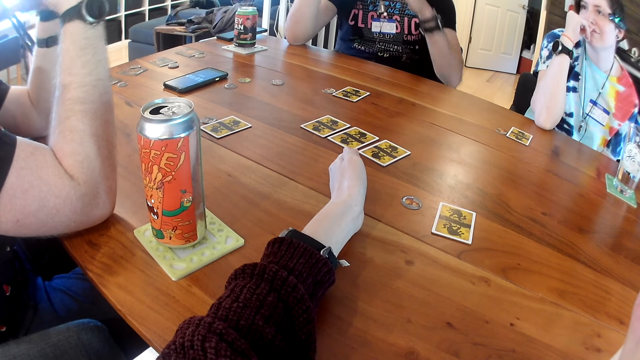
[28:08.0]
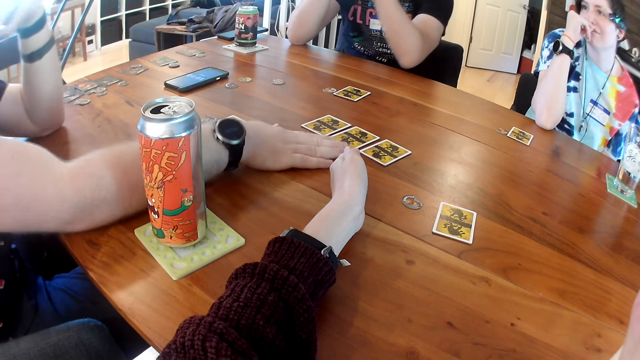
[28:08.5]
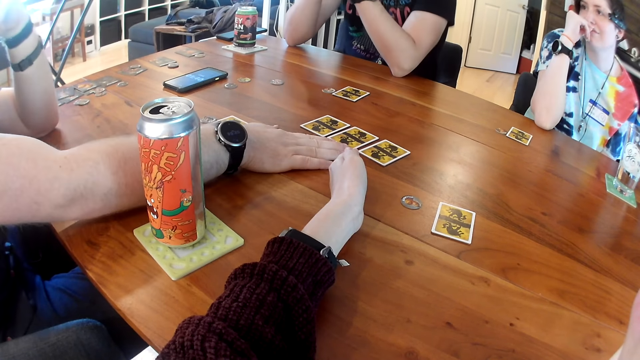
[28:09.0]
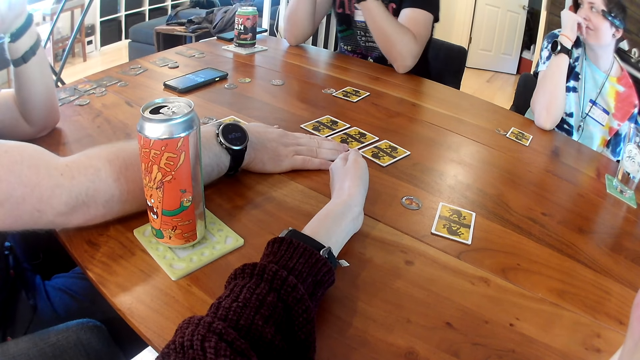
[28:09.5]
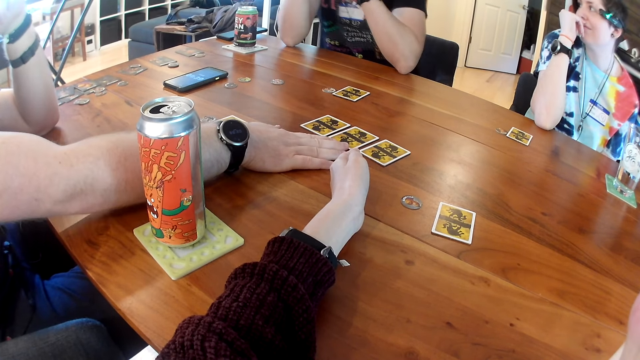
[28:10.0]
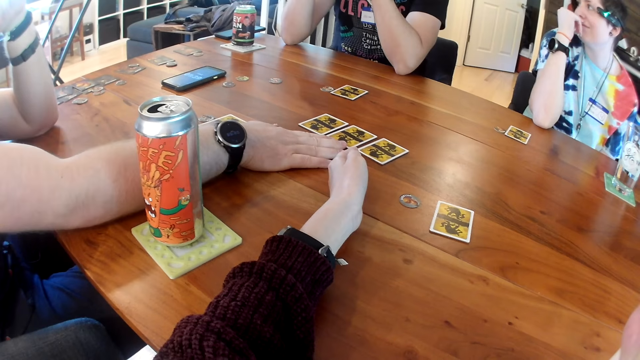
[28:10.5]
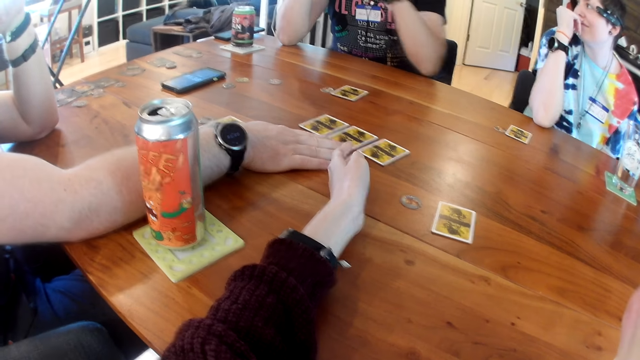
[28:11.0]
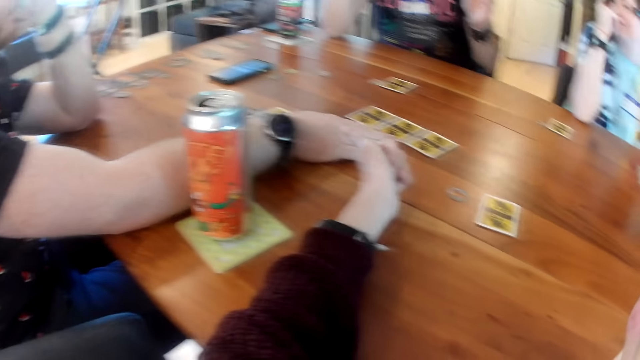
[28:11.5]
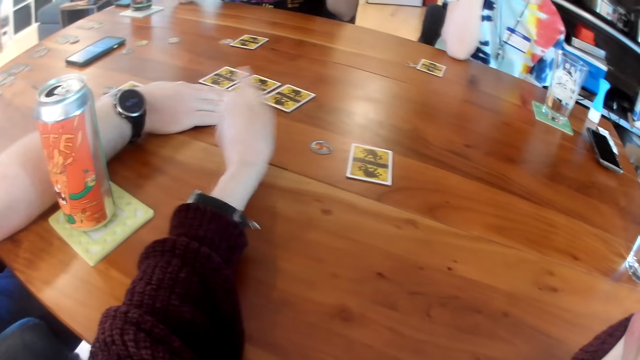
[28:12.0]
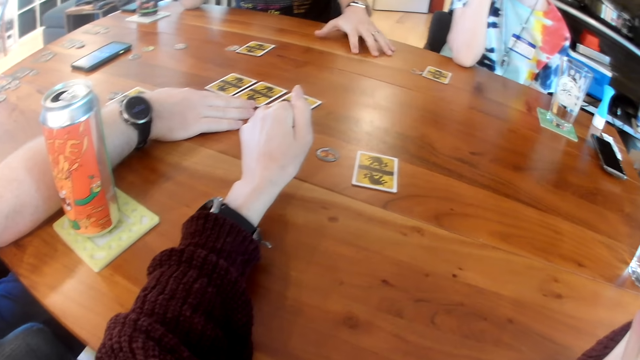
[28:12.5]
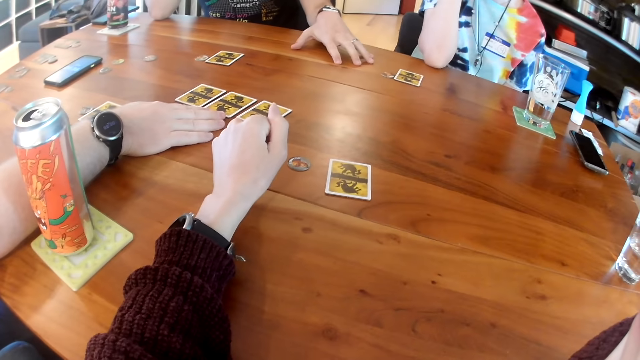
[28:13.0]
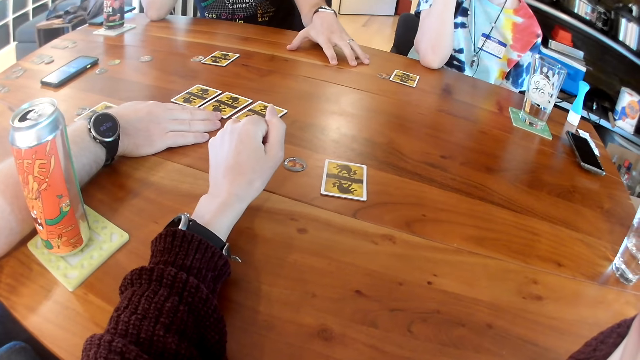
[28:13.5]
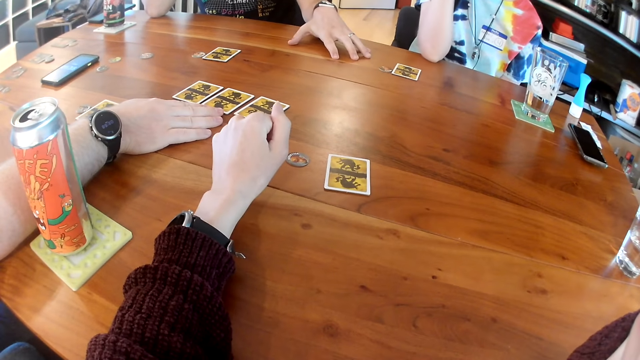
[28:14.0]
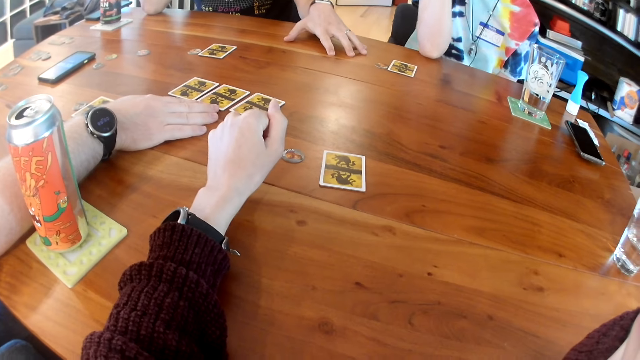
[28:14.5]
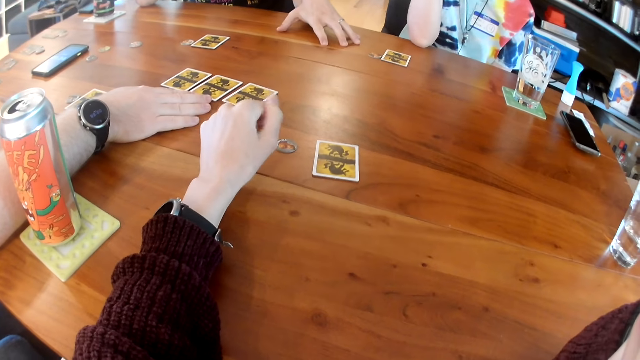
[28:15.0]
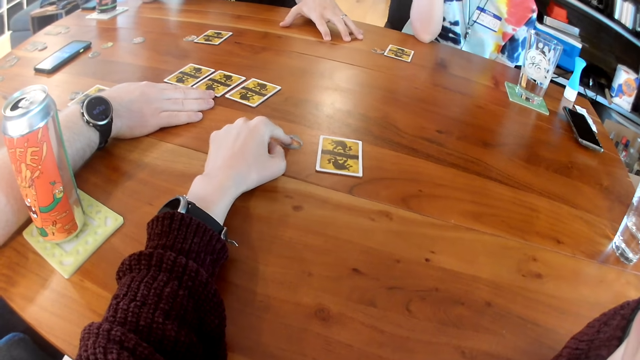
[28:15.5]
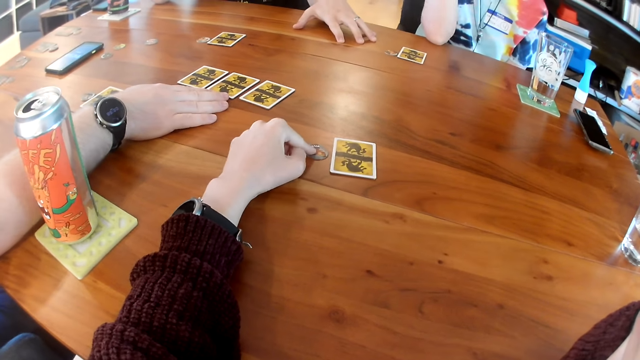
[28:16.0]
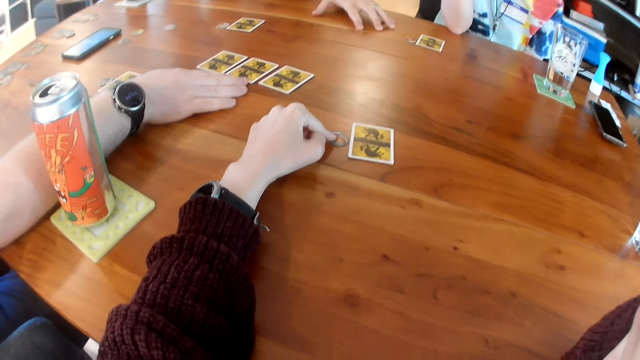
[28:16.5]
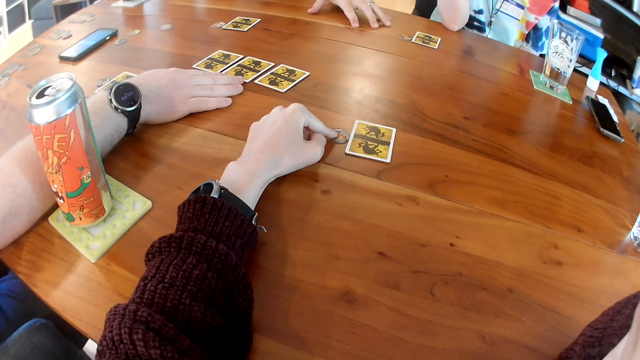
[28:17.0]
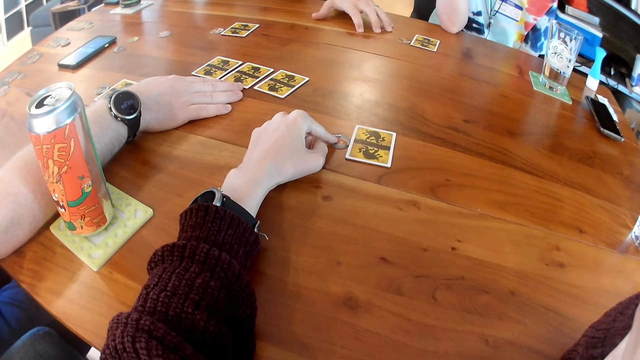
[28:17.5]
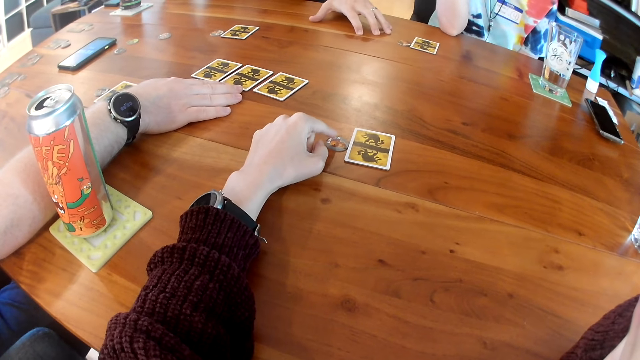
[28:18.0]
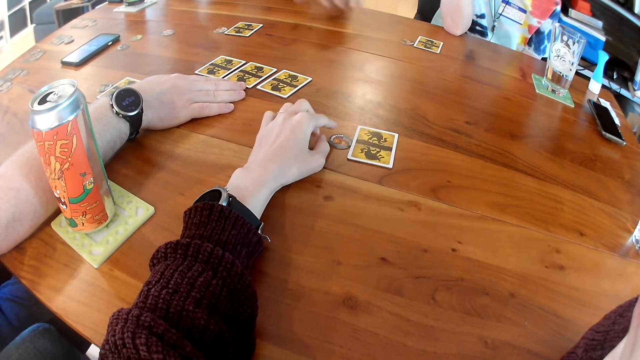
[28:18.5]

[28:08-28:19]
The man places his right hand on the table. Another man places his left hand on the table. The camera wearer adjusts a token on the table with her left hand.

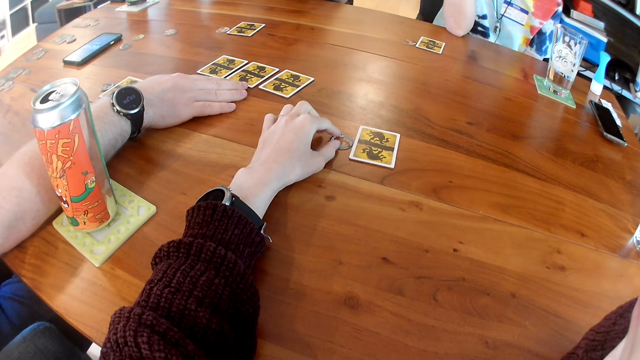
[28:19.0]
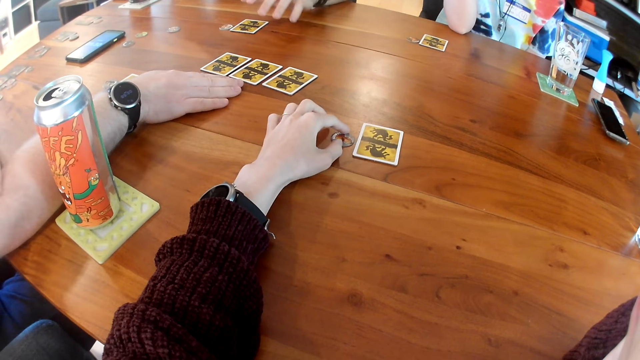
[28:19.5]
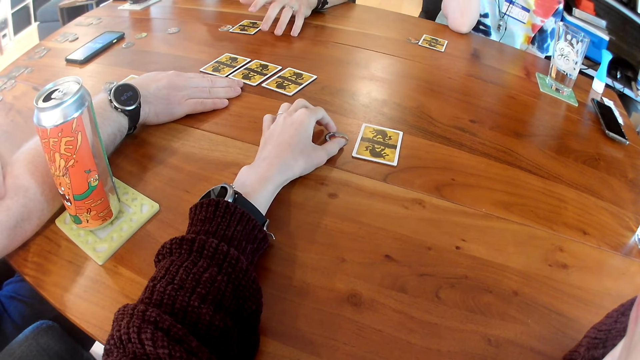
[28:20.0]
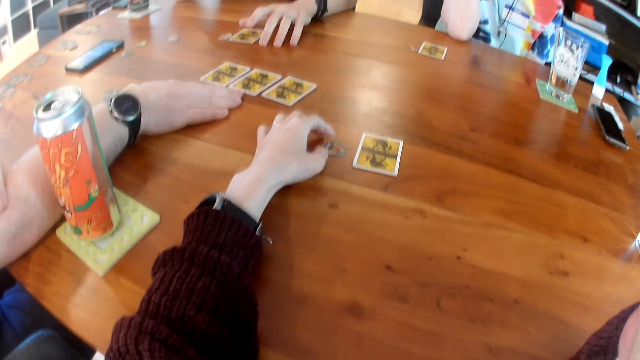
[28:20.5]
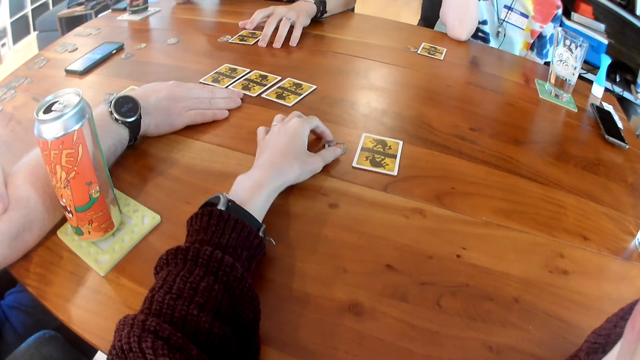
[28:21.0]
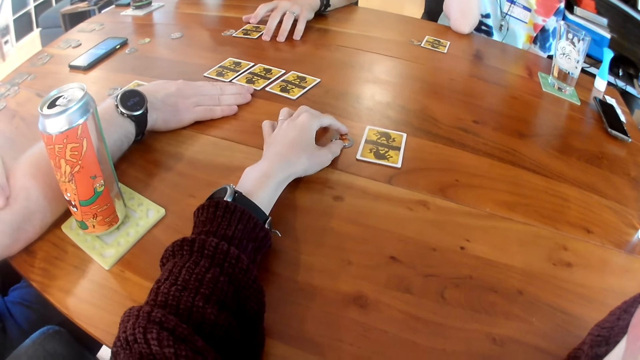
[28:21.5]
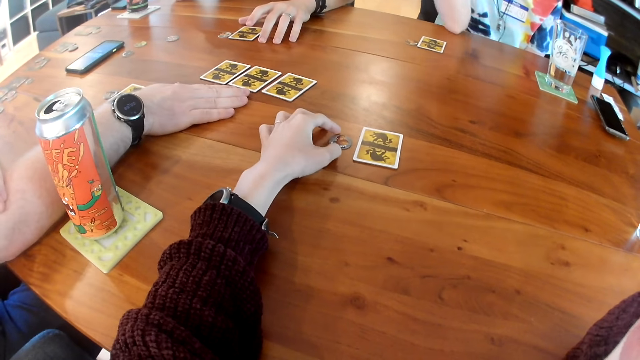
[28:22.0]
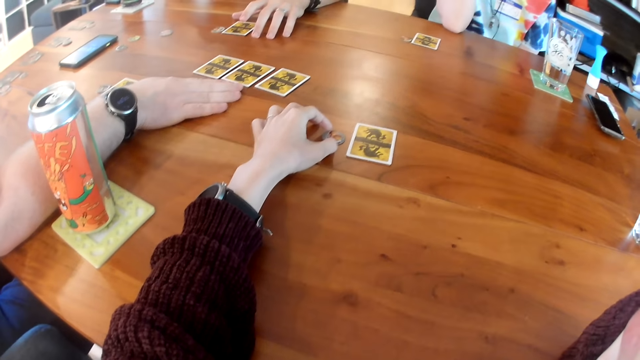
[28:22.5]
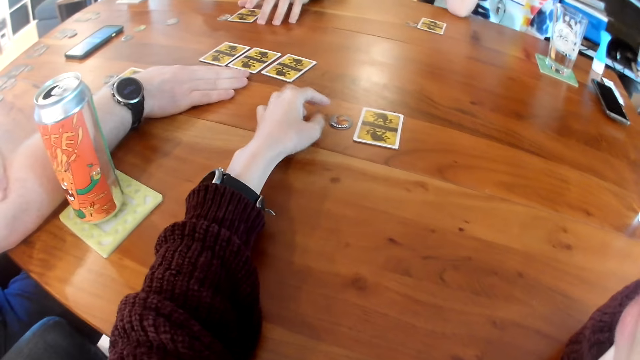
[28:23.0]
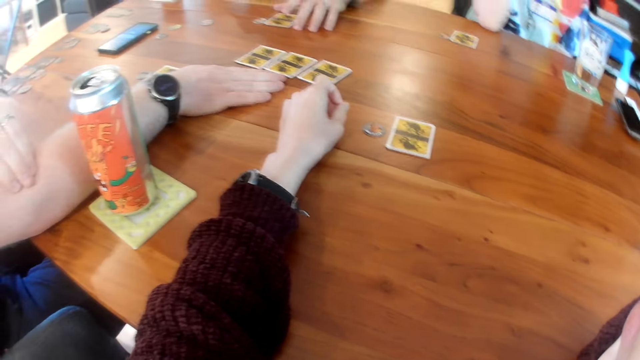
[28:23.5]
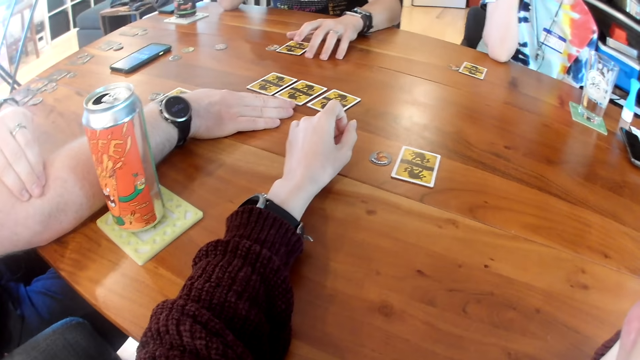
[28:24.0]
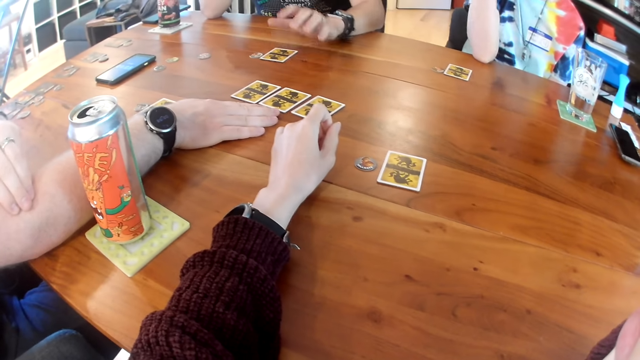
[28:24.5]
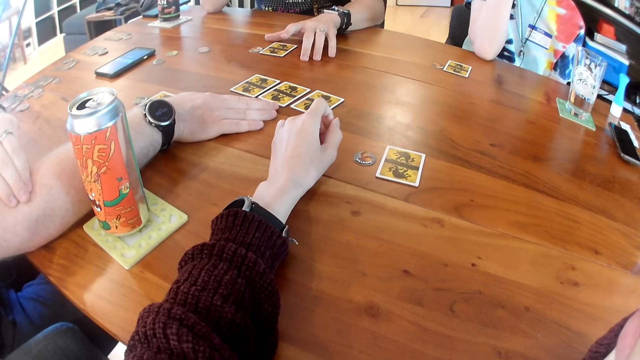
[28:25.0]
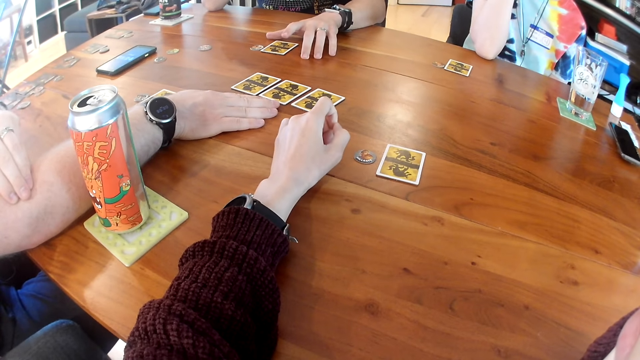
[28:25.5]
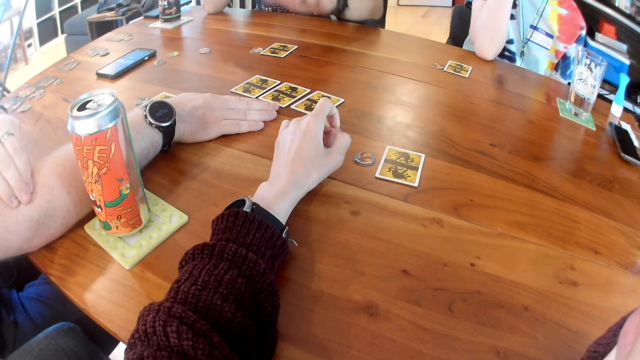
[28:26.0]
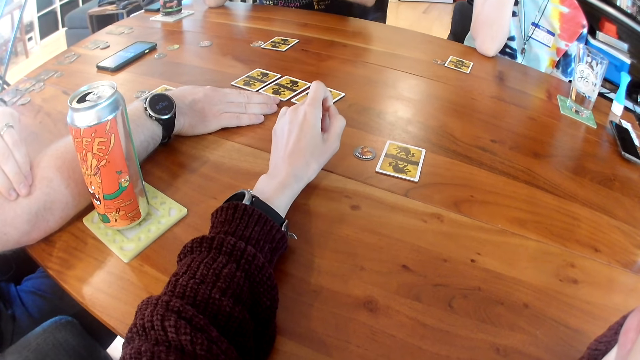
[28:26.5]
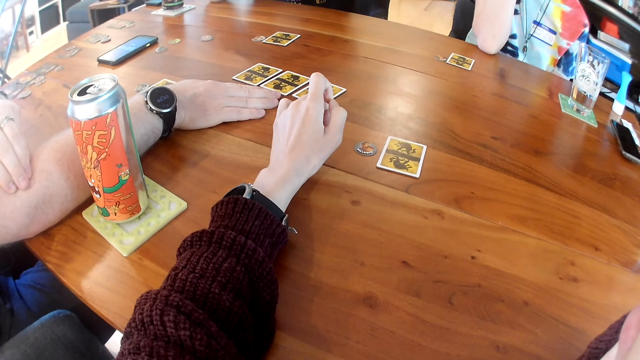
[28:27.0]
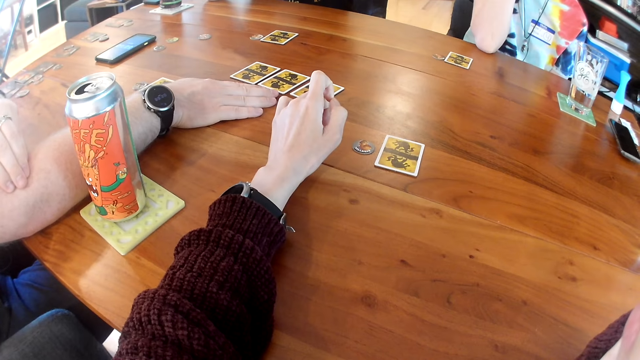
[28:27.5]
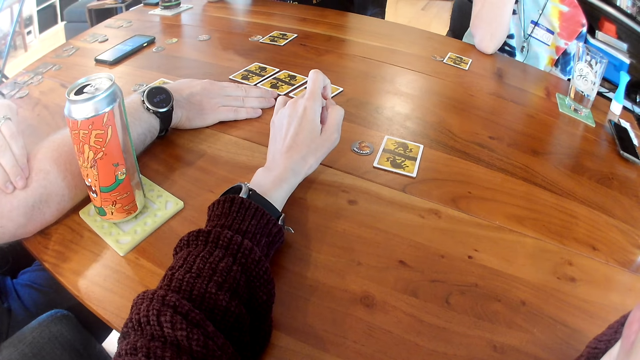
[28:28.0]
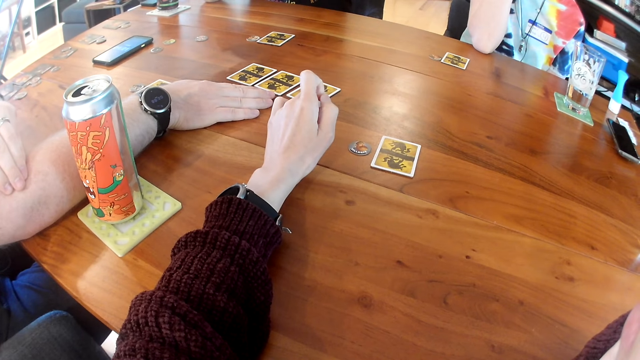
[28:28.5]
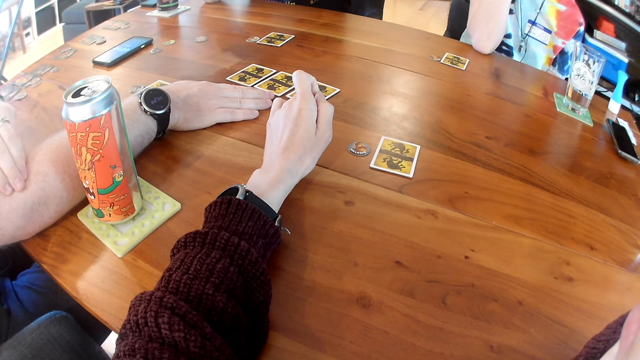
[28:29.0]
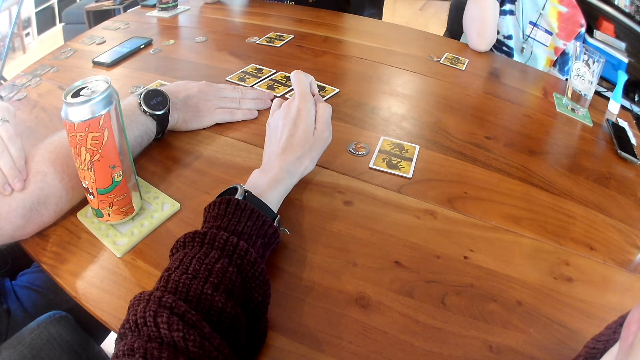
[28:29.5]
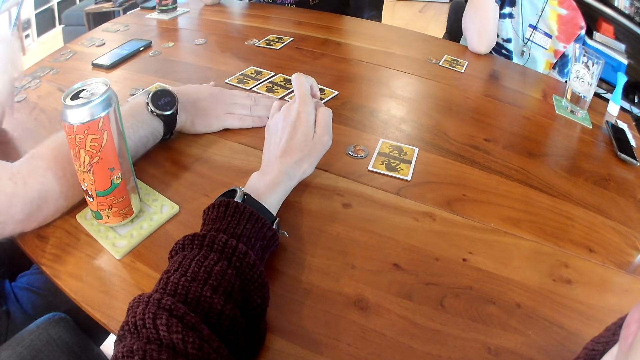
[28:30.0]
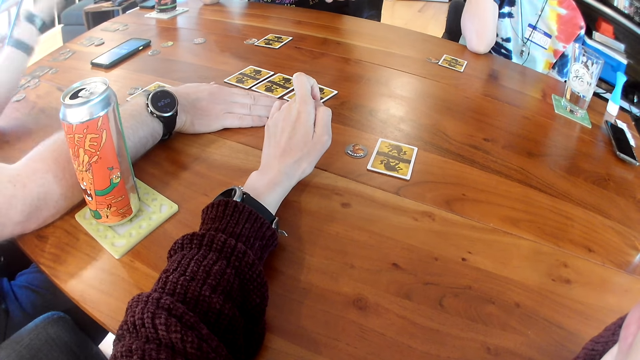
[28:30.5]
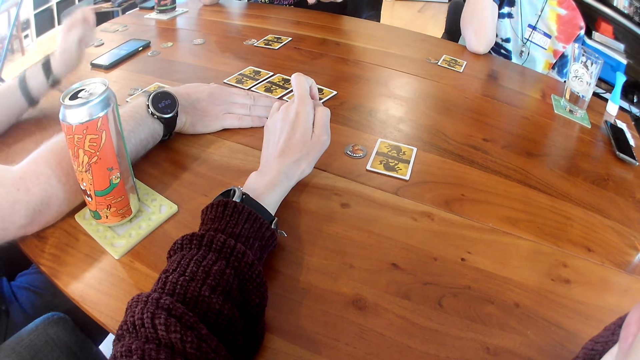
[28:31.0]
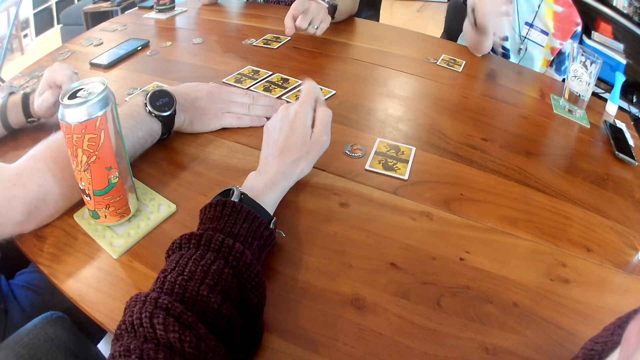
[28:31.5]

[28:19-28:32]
The camera wearer holds tokens. They look on the table.
